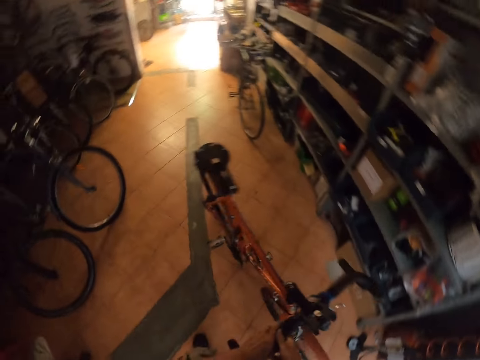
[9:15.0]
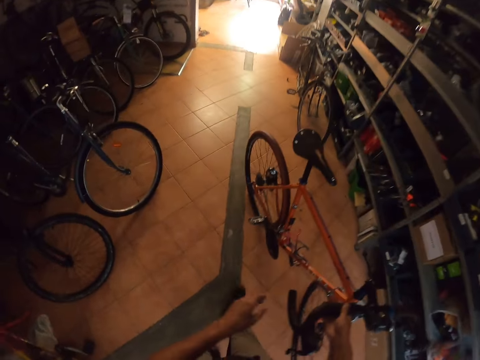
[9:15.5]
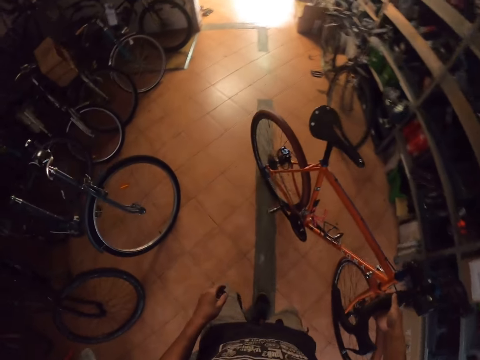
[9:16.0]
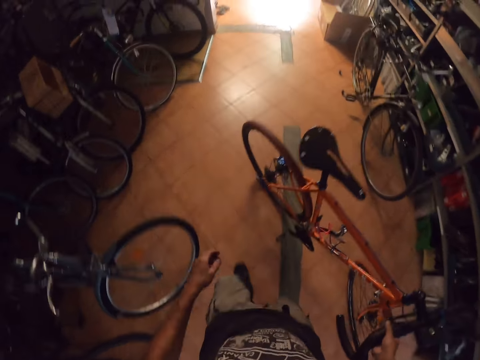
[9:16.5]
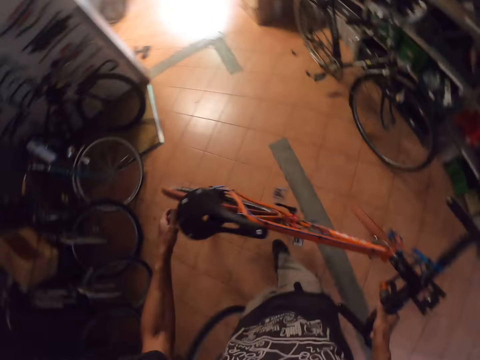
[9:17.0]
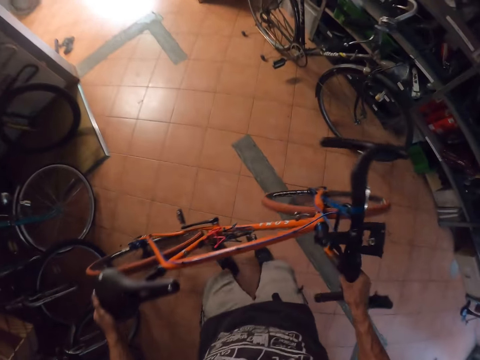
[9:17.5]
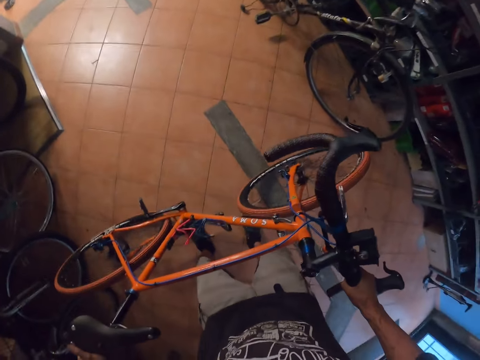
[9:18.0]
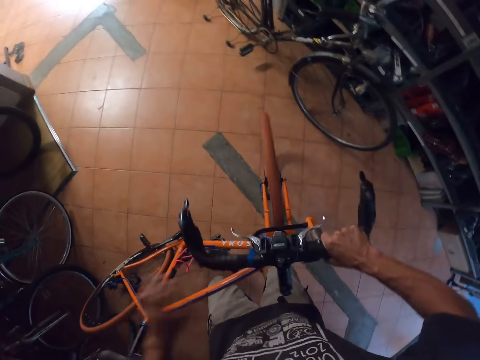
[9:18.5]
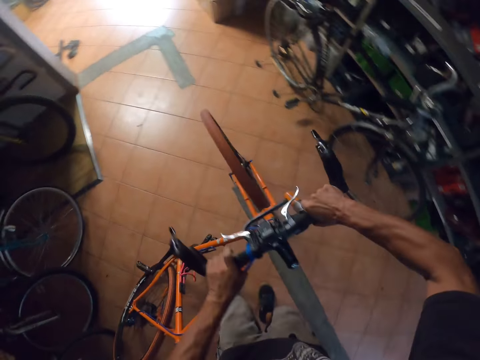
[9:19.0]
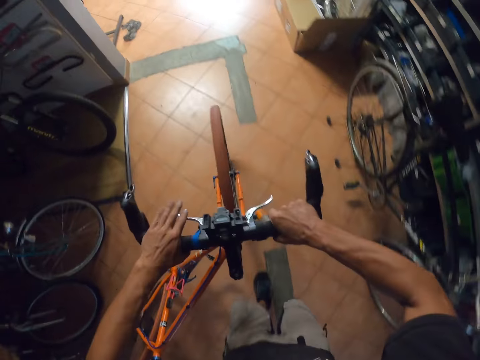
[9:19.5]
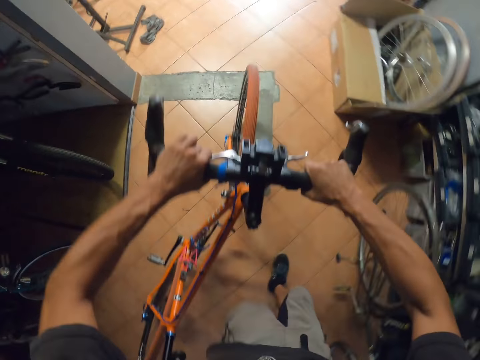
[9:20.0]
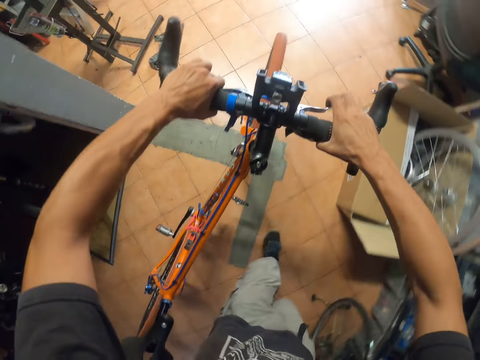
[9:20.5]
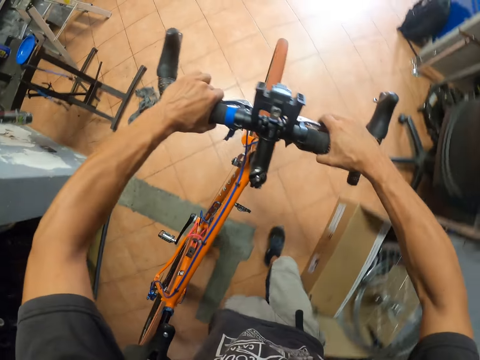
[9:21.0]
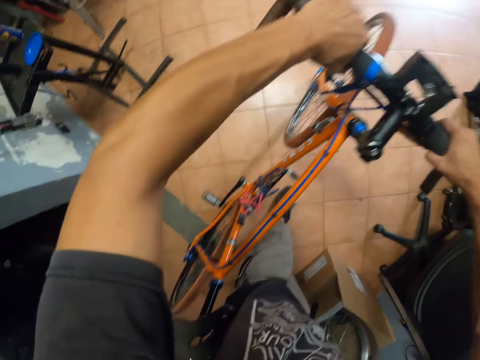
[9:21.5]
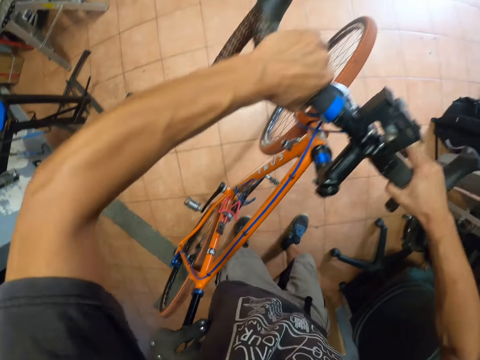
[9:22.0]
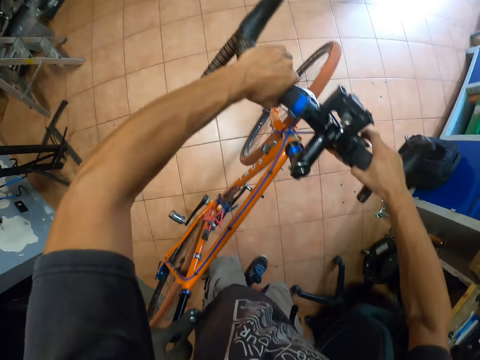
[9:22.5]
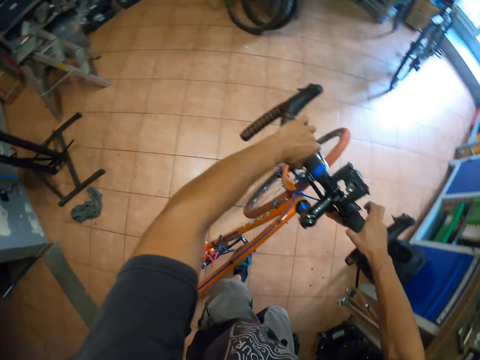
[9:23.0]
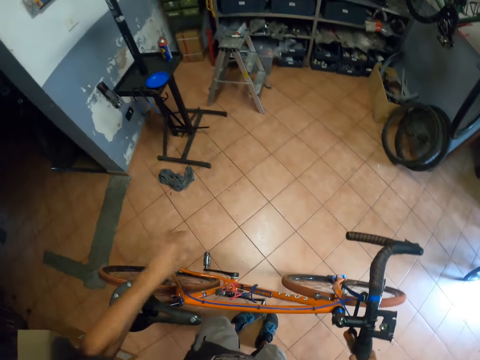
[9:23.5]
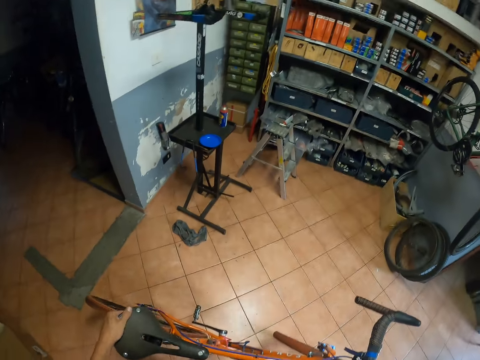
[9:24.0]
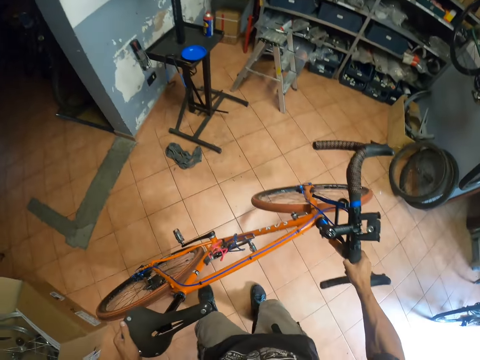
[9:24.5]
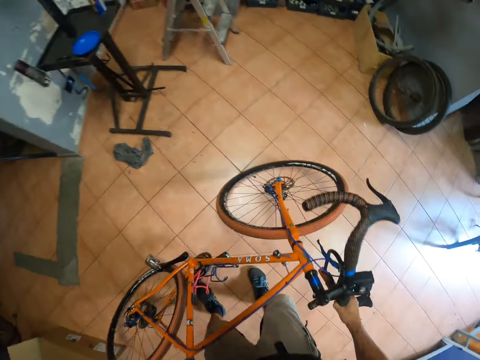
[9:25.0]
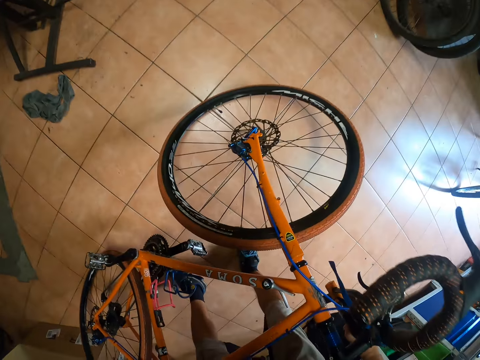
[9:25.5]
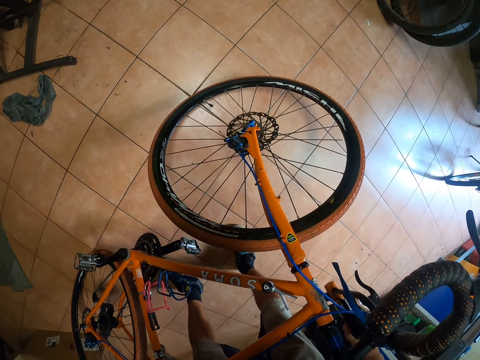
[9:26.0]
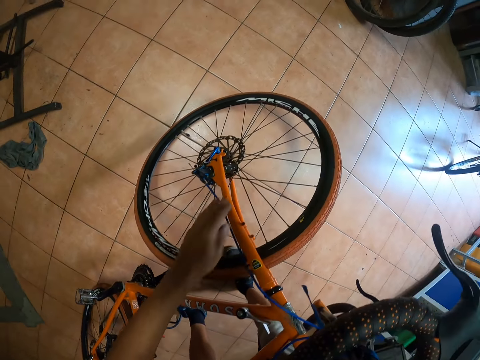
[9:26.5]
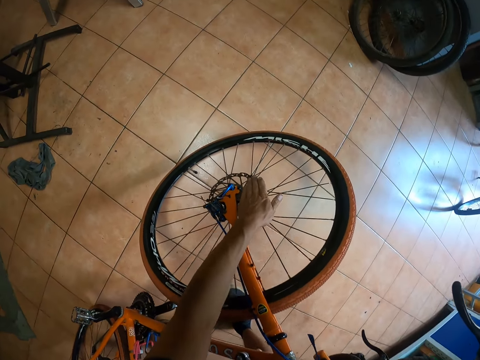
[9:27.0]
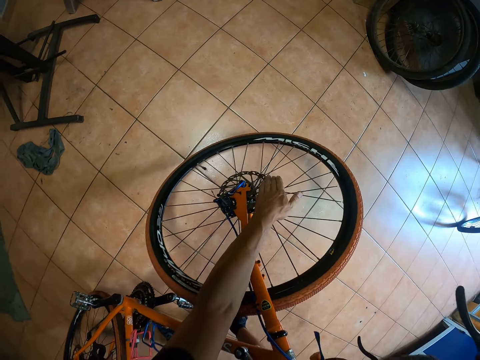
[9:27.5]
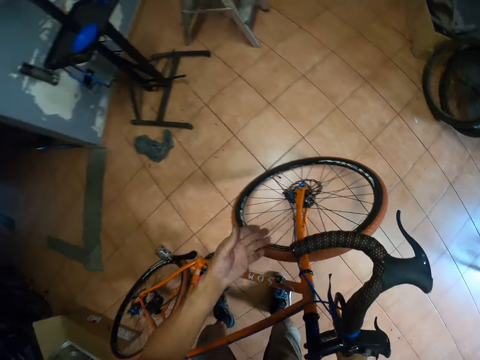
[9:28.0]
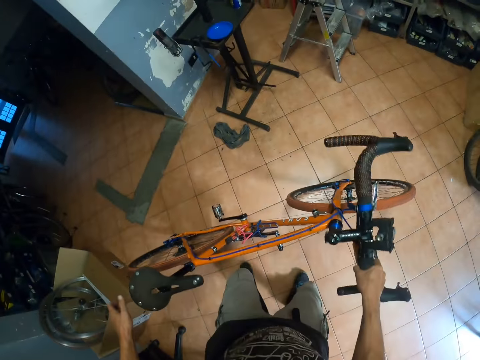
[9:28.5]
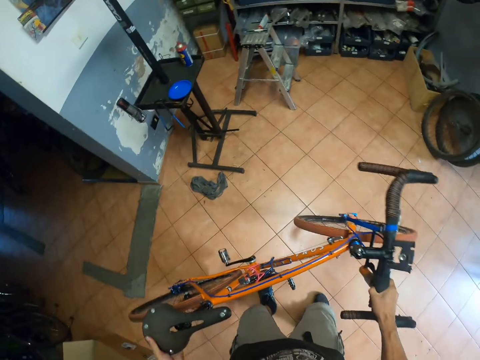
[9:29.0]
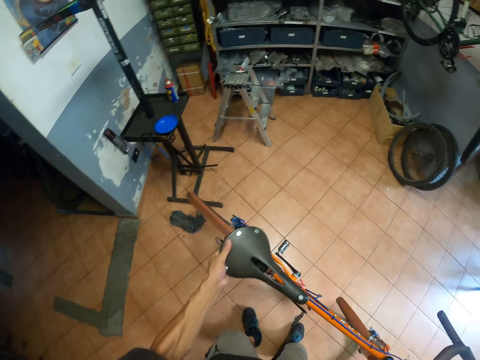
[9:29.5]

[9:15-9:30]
The camera wearer walks the bicycle backwards. He rides the bicycle in the room. He stops the bicycle. He turns the bicycle to the left. He walks the bicycle with both hands. He stops the bicycle. He holds down the bicycle. He rolls the front tire of the bicycle with his left hand. He touches the spokes.

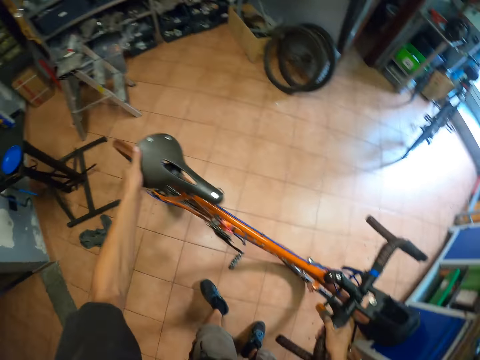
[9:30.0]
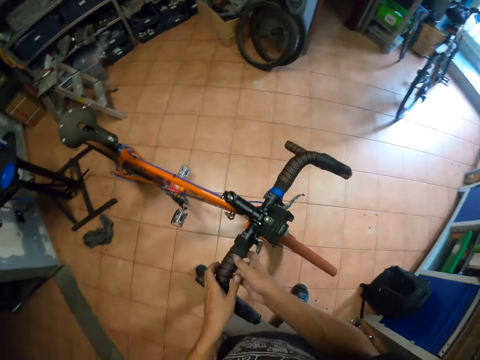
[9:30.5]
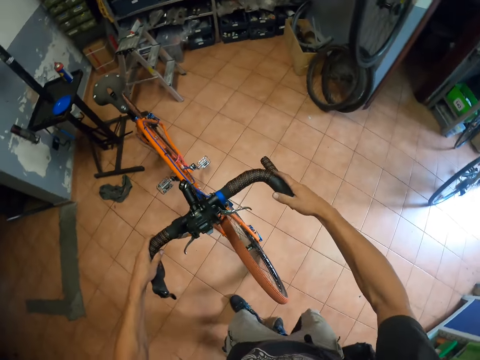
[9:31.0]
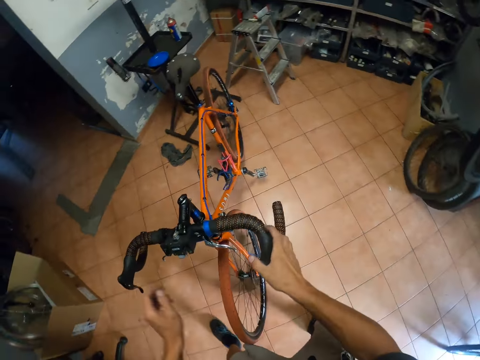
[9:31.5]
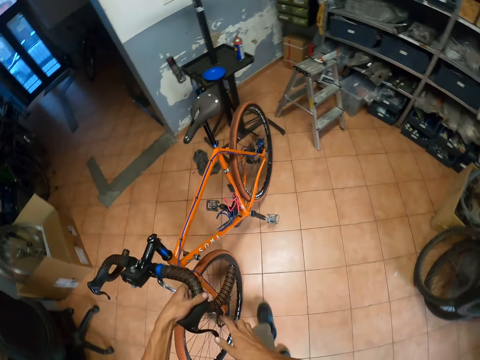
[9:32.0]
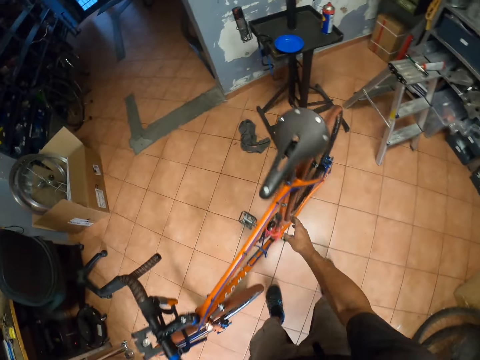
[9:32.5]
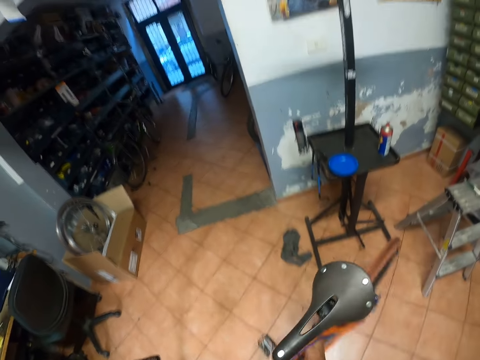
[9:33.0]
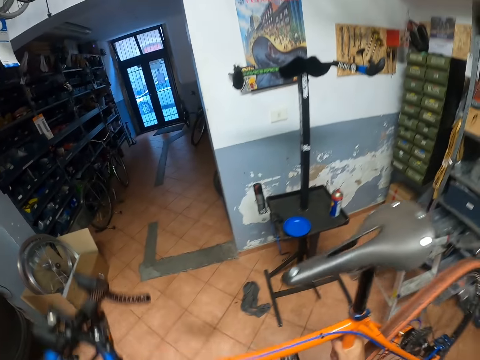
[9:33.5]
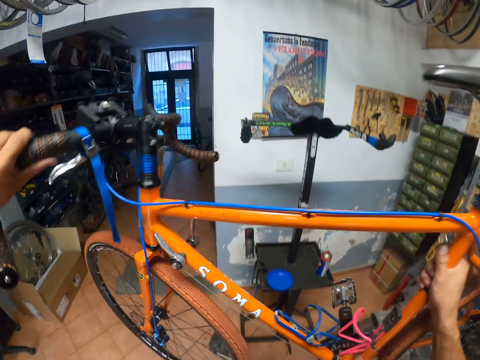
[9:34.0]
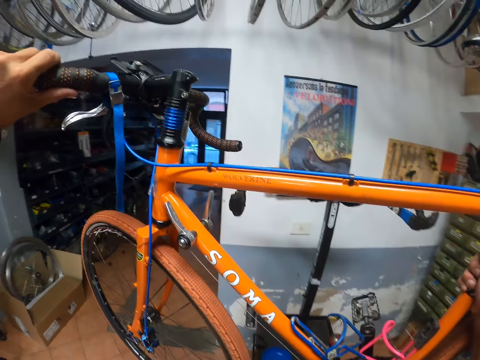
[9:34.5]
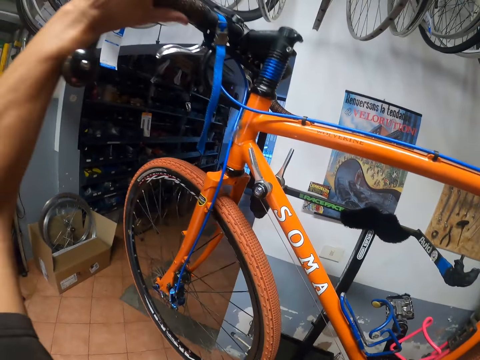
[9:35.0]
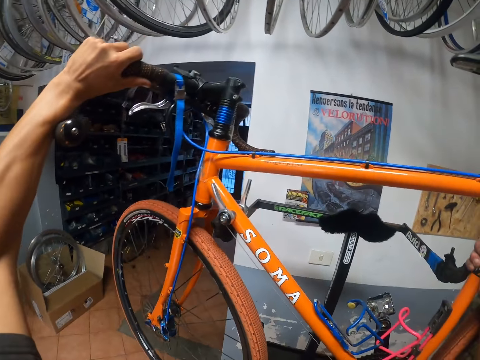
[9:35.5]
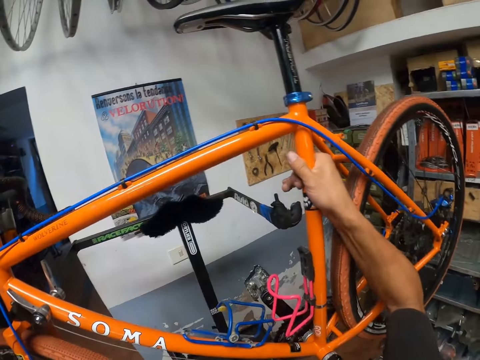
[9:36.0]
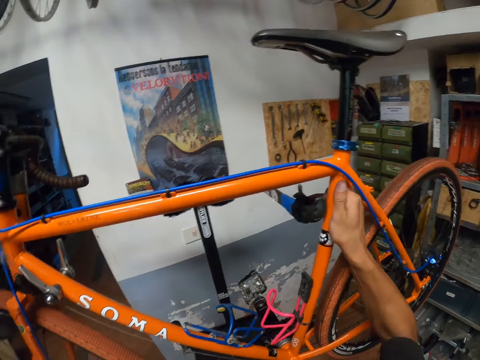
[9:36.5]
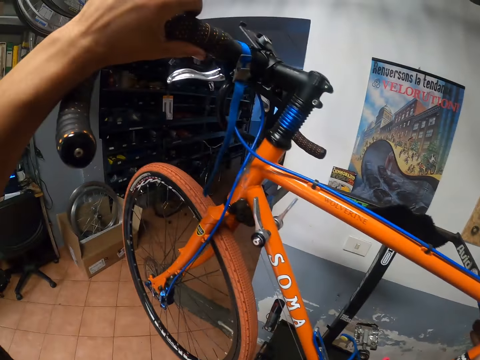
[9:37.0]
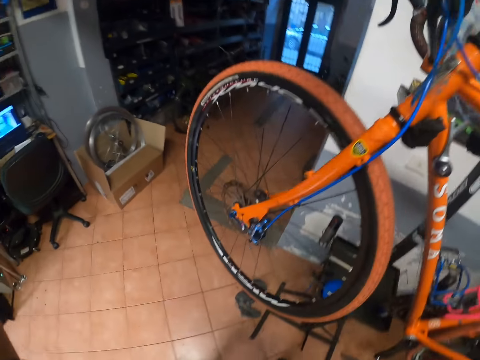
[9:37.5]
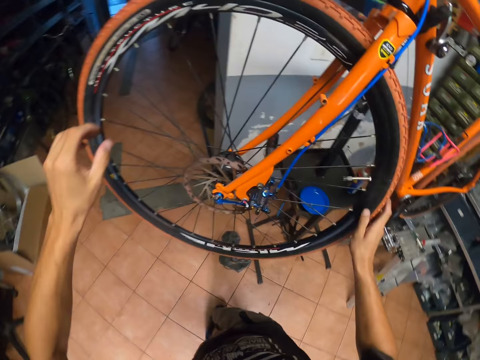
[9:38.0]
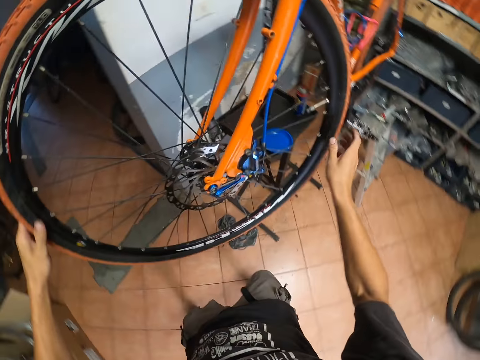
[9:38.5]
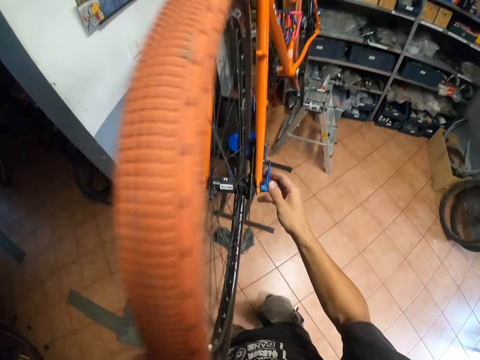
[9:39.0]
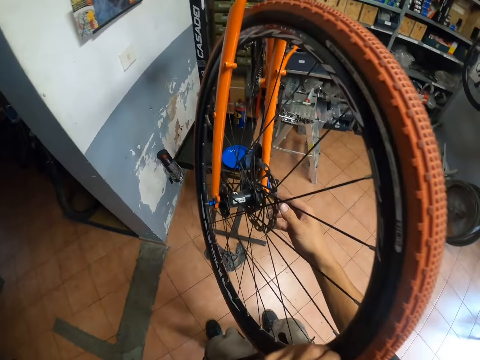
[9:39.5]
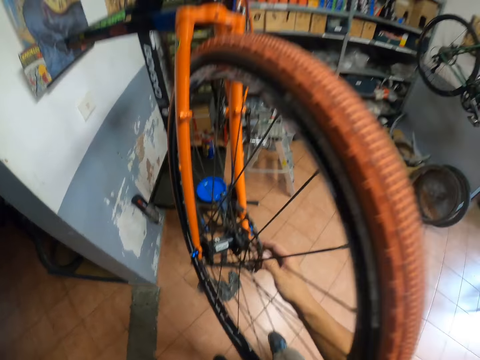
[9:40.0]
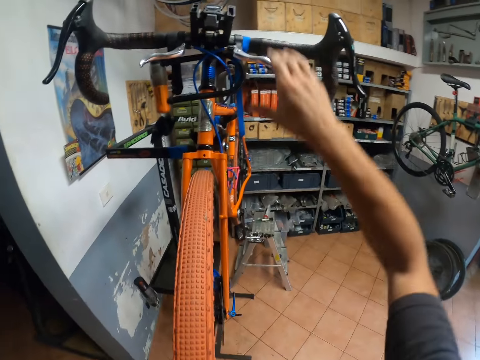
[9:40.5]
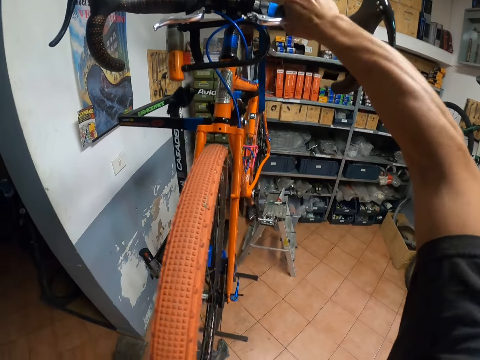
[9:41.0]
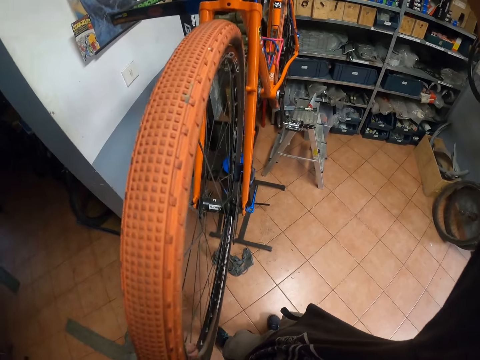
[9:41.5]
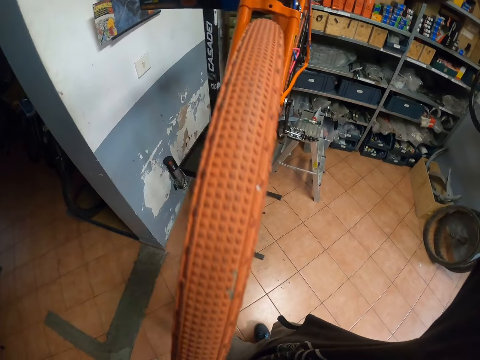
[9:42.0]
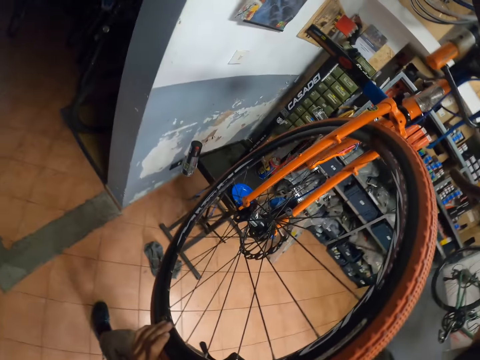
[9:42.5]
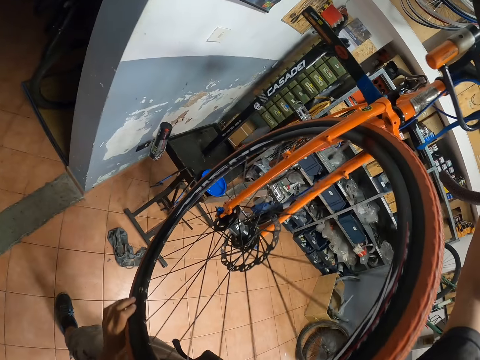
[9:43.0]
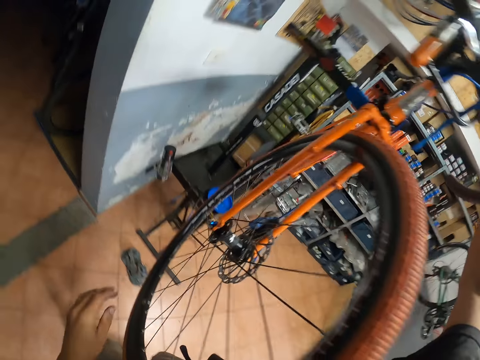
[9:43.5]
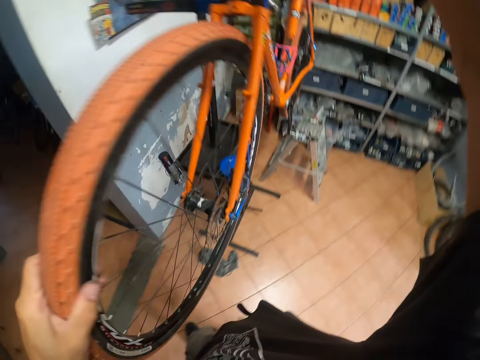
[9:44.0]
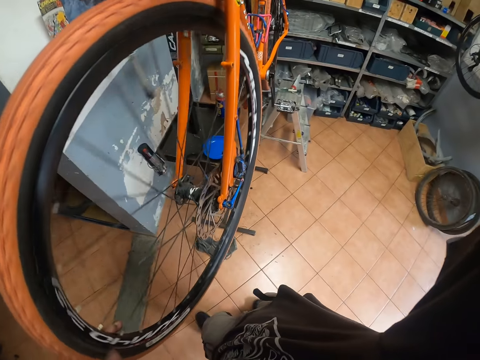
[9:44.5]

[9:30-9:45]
The camera wearer turns the bicycle around. He moves the bicycle. He holds the handle of the bicycle with both hands. He hangs the bicycle on a work stand. He lifts up the bicycle. He turns the front tire with both hands. He holds the handle with his right hand and rolls the front tire with his left hand.
